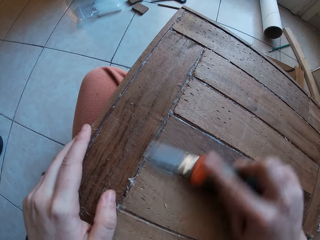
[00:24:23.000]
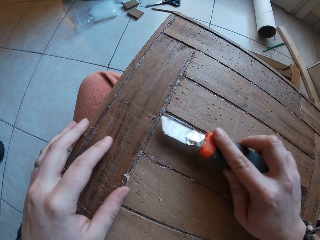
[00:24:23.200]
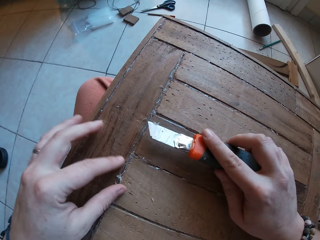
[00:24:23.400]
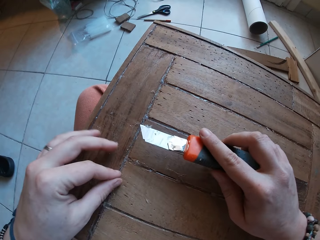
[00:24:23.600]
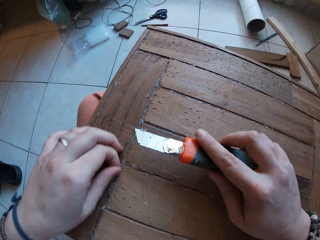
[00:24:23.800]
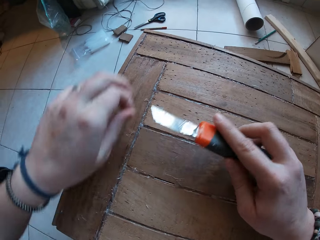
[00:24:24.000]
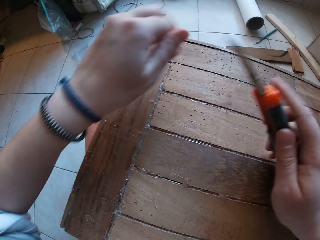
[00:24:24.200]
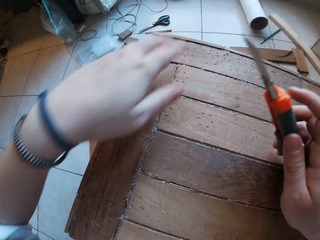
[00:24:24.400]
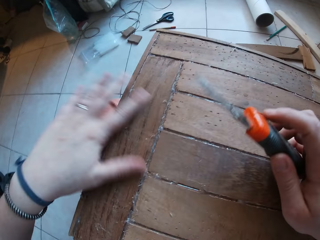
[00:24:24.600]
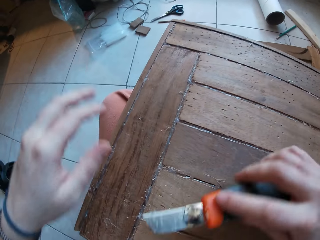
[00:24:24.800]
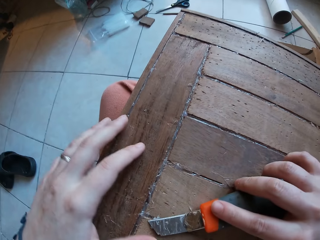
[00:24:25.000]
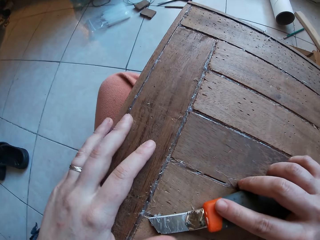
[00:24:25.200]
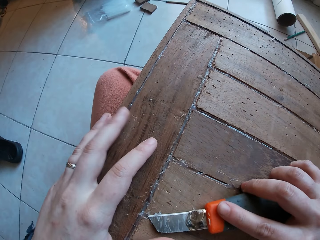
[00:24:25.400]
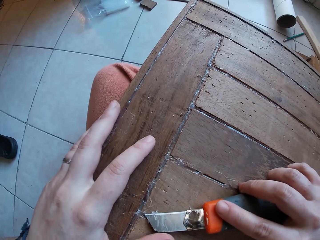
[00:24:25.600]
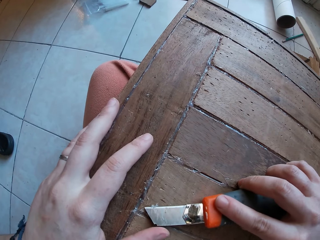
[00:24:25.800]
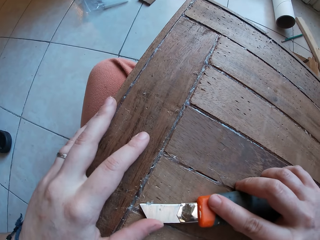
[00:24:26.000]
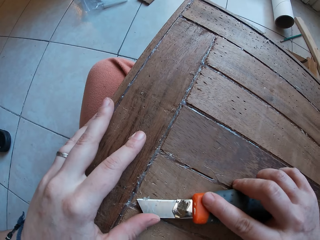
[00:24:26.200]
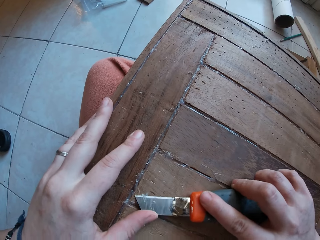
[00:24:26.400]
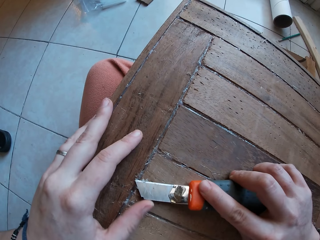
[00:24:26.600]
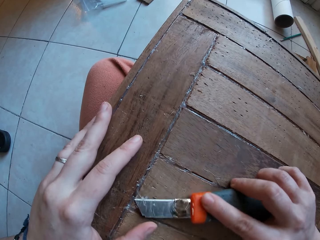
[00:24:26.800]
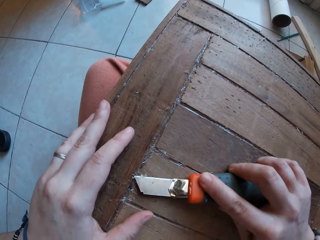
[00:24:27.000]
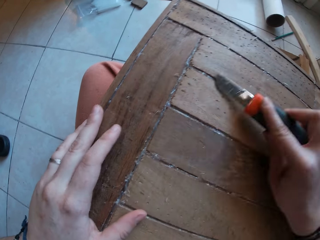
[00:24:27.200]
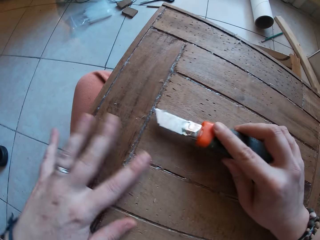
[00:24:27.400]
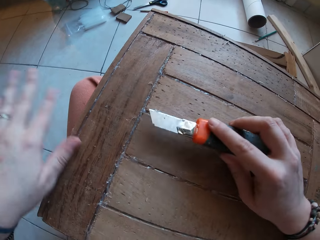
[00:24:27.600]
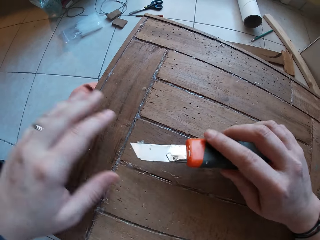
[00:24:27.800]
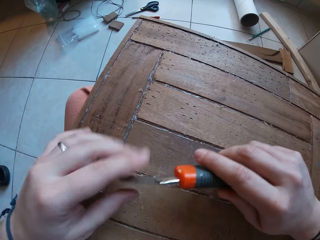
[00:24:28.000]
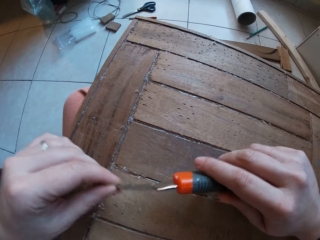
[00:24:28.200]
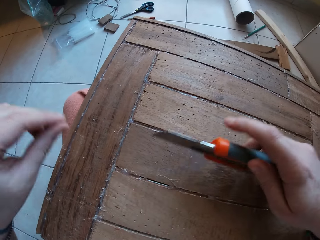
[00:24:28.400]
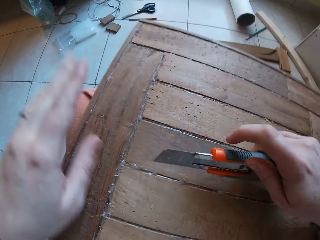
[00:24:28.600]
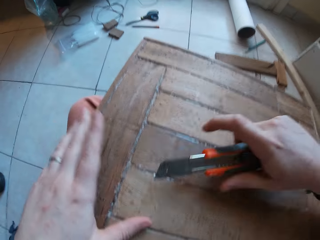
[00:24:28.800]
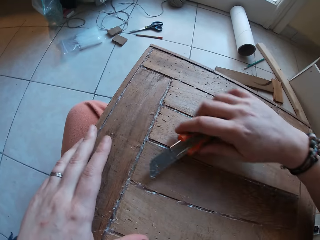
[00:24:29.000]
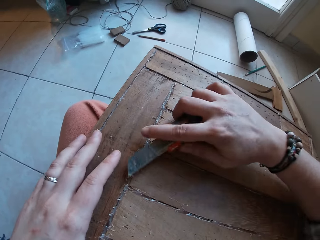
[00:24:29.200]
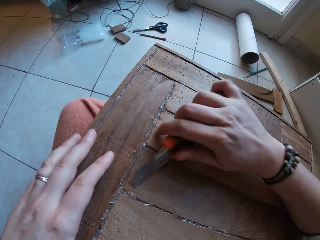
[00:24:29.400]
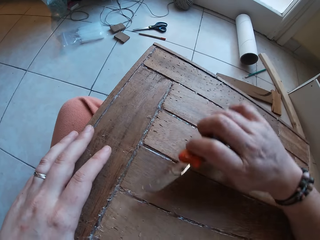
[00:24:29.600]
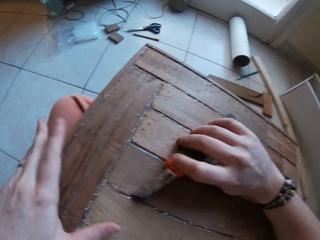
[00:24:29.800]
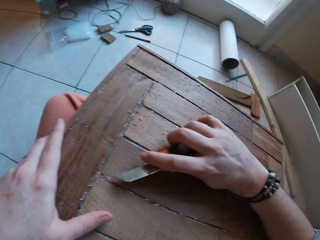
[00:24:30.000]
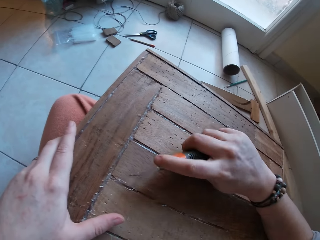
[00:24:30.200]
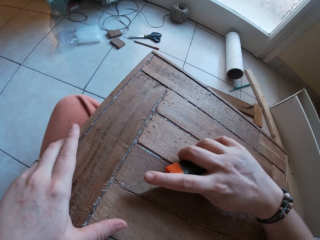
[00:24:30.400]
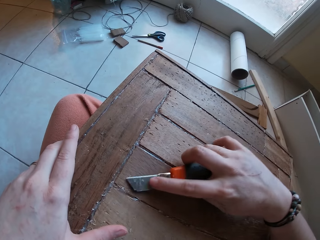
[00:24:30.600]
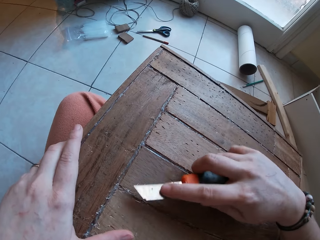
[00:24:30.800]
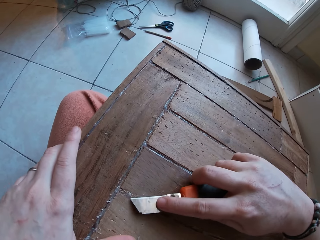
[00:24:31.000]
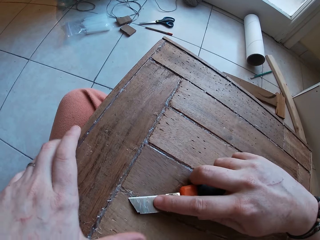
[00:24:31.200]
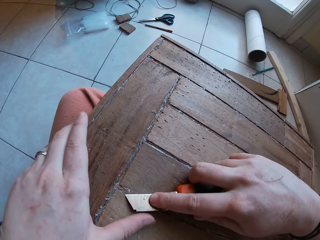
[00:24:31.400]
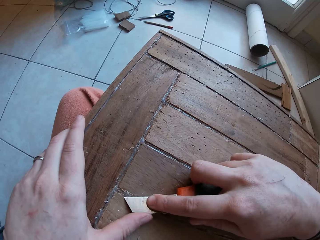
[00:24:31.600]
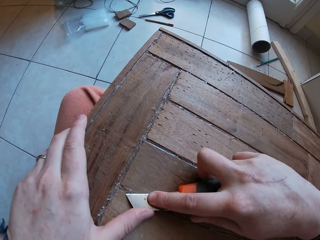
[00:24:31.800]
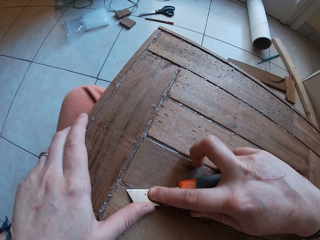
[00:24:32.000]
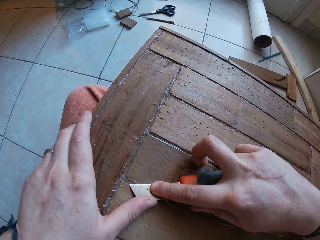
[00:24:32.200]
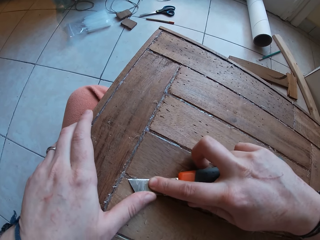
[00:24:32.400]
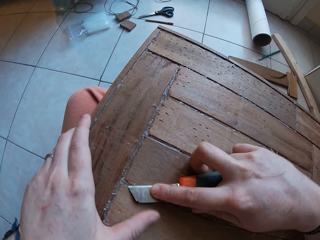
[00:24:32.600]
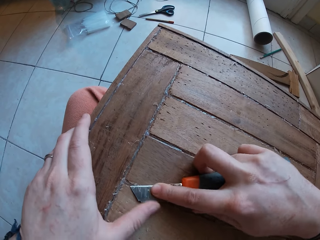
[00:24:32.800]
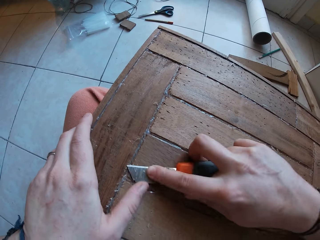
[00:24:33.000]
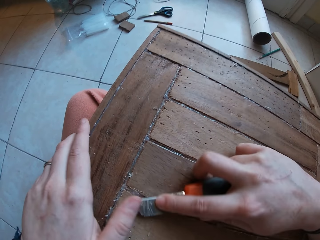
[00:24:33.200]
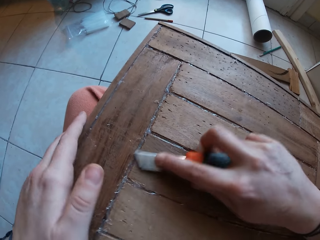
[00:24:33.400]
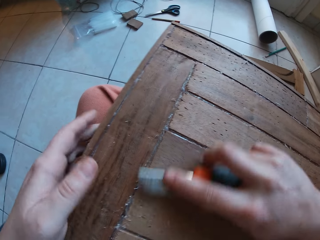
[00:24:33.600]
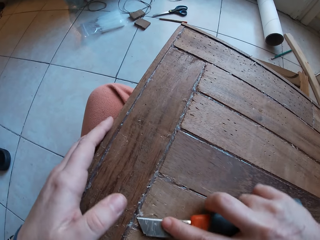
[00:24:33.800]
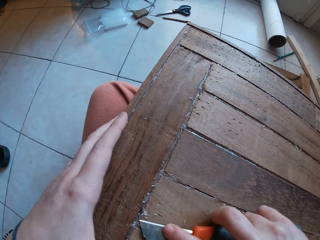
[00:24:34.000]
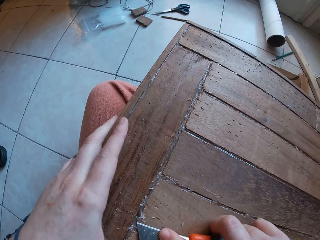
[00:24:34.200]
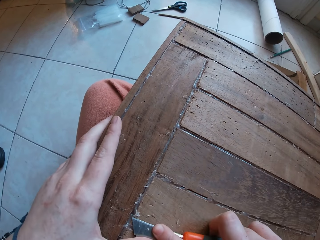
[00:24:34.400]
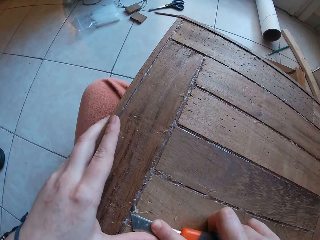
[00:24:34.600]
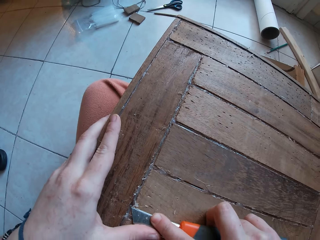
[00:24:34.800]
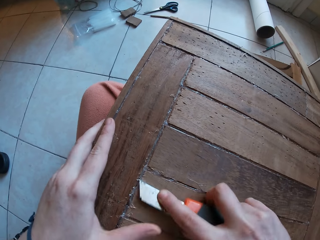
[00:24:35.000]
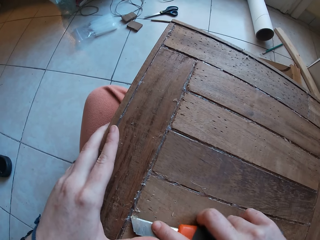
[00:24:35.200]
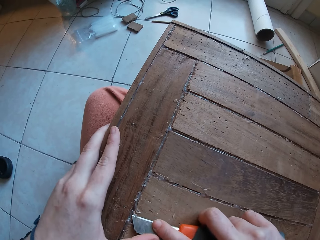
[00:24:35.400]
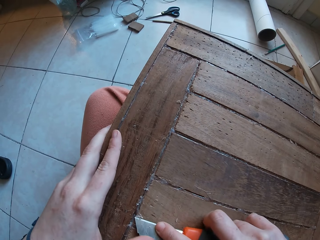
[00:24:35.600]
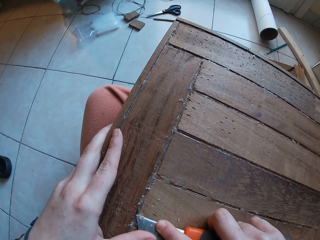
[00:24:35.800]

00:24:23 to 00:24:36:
The camera wearer removes dirt from the wooden box with his right hand. He scrapes dirt off the wooden box with the hacking knife in his right hand. He places his left hand on the hacking knife in his right hand. He wipes dirt off the wooden box with his left hand. He wipes dirt off the hacking knife in his right hand with his left hand. He places his left hand on the wooden box. He adjusts the hacking knife in his right hand. He places his left hand on the wooden box. He scrapes dirt off the wooden box with the hacking knife in his right hand.

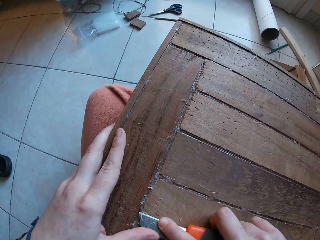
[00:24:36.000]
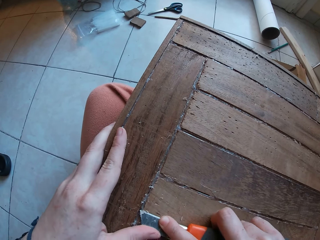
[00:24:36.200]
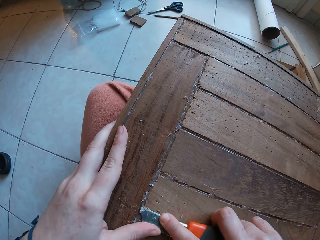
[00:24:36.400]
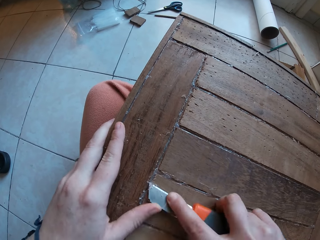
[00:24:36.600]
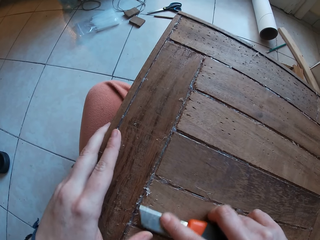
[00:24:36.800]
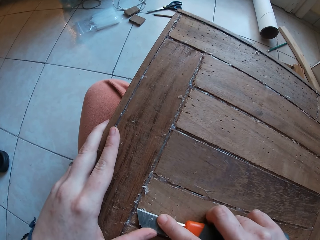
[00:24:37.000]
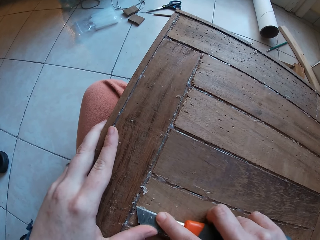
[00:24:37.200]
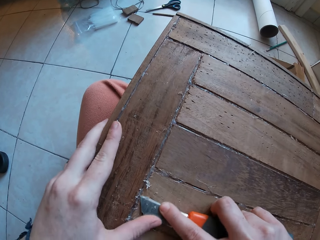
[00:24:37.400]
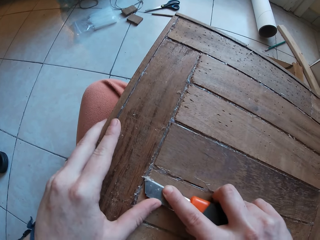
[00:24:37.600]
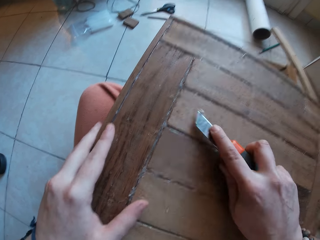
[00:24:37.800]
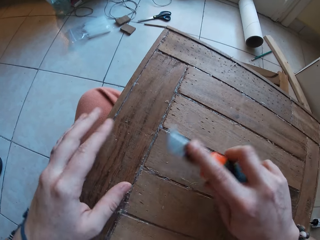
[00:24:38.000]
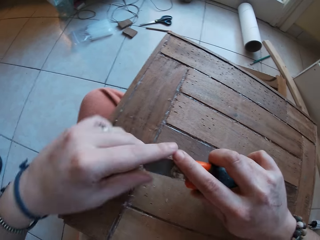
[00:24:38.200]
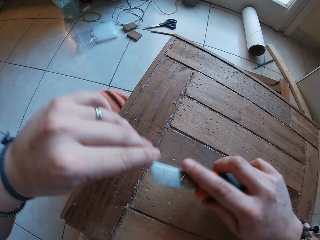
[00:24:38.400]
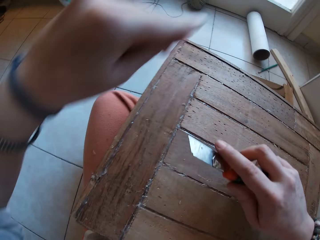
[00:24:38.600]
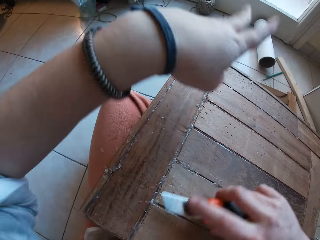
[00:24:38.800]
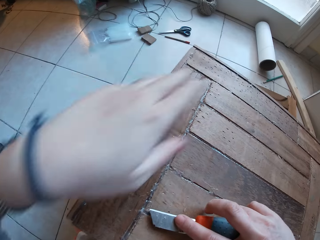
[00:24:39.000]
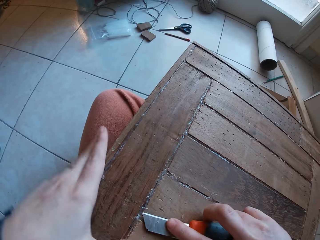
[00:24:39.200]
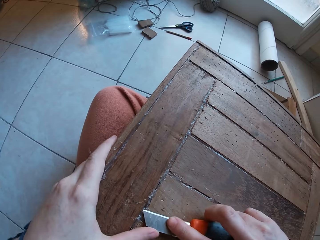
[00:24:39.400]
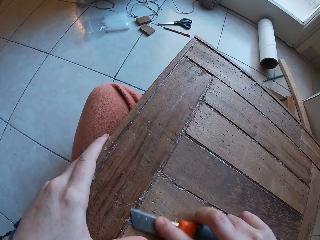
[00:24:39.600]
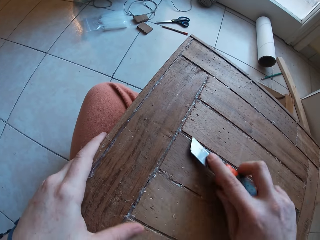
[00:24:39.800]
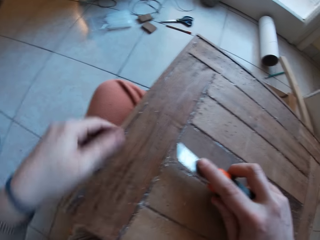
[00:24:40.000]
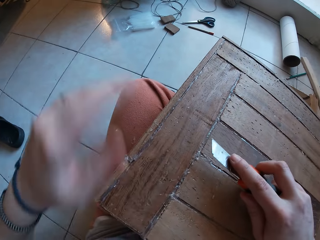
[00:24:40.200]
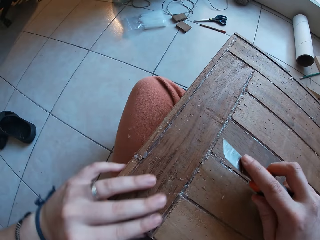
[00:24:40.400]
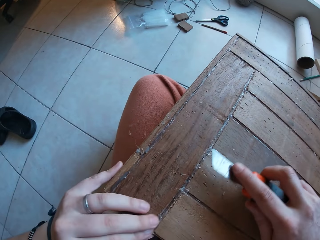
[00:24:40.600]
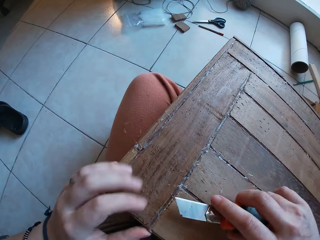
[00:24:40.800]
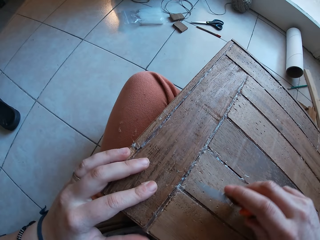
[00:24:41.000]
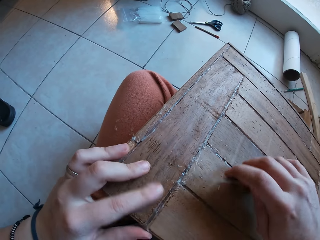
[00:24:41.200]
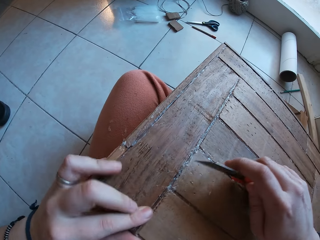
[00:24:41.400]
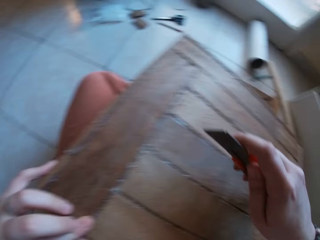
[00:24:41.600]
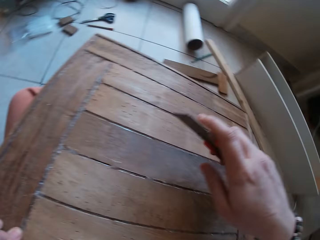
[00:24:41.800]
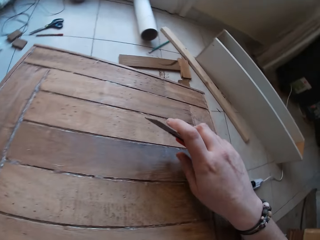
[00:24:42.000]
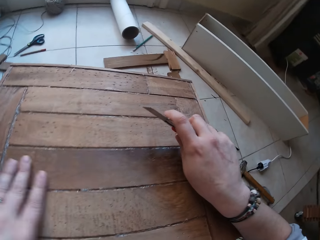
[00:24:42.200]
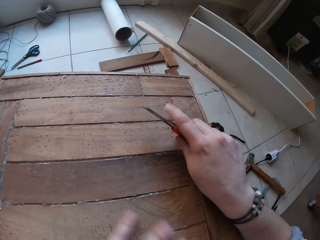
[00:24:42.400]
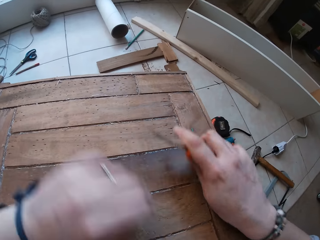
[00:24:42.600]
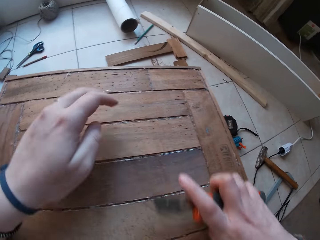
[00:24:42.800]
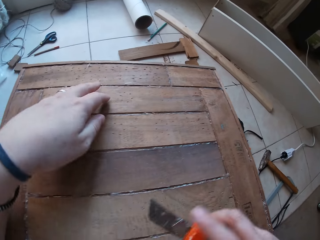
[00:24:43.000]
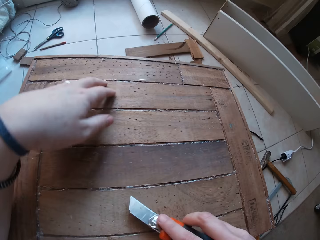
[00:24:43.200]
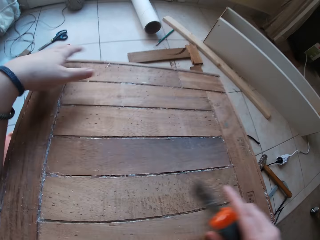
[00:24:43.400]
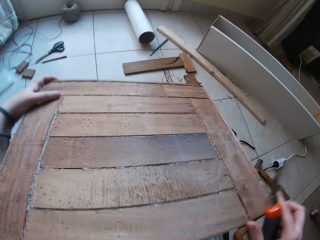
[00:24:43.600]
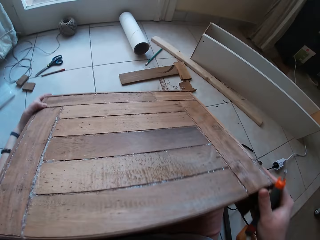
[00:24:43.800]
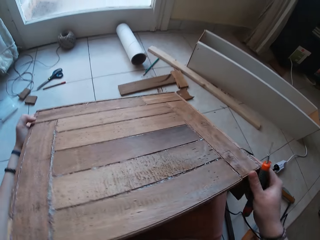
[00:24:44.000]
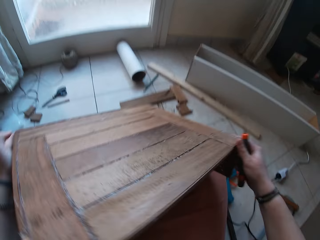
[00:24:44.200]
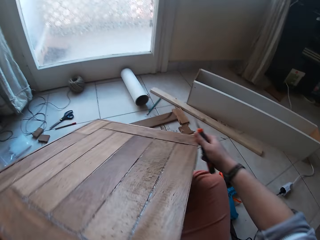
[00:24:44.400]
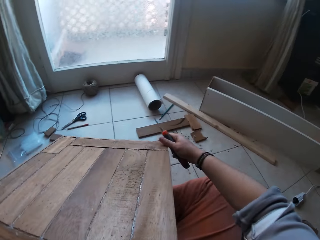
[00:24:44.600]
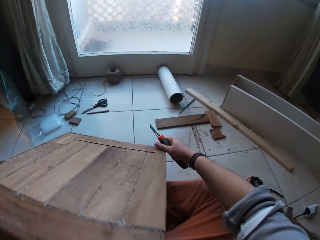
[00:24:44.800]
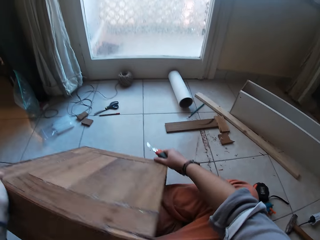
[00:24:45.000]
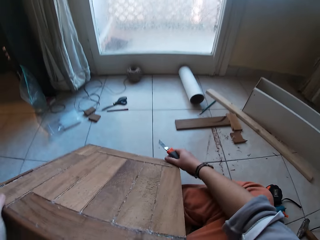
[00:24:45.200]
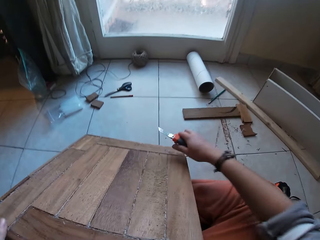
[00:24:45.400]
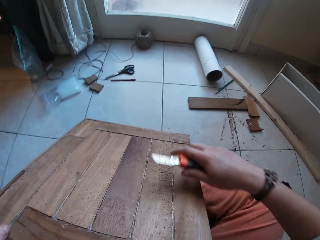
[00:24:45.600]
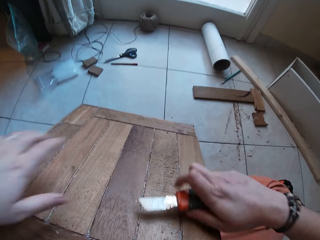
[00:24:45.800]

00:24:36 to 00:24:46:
The camera wearer removes dirt from the hacking knife in his right hand with his left hand. He places his left hand on the wooden box. He scrapes dirt off the wooden box with the hacking knife in his right hand. He wipes dirt off the wooden box with the hacking knife in his right hand. He positions the wooden box with both hands. He drops the wooden box on the floor with both hands.
